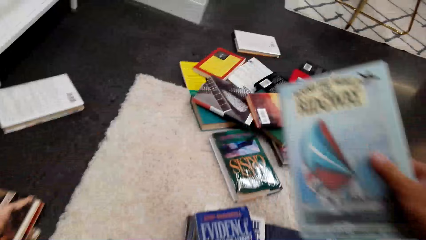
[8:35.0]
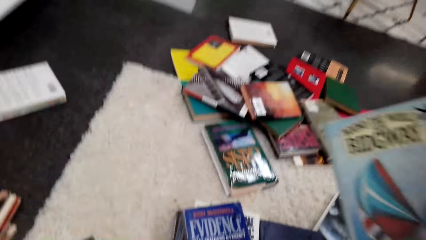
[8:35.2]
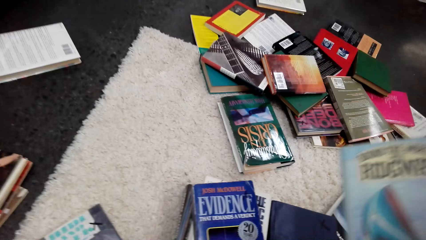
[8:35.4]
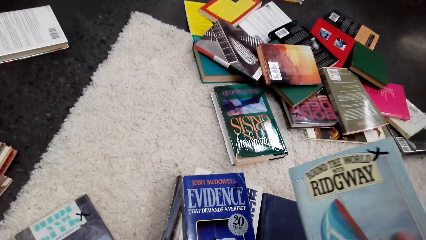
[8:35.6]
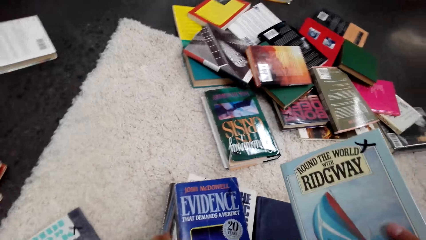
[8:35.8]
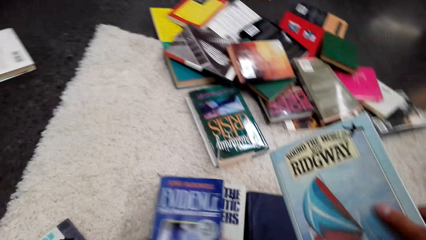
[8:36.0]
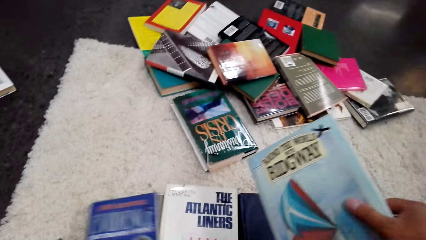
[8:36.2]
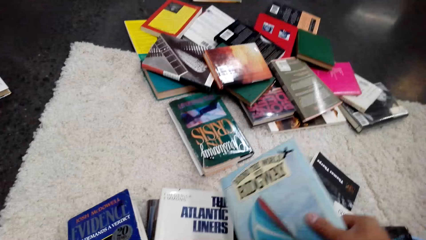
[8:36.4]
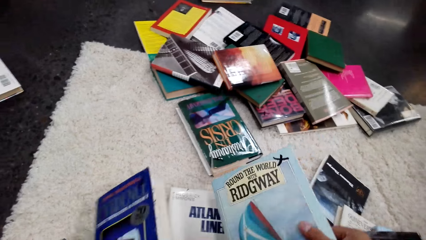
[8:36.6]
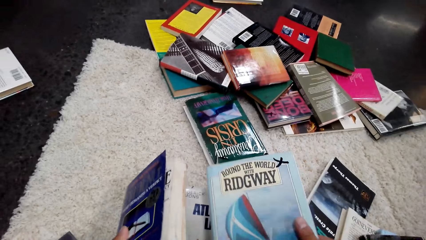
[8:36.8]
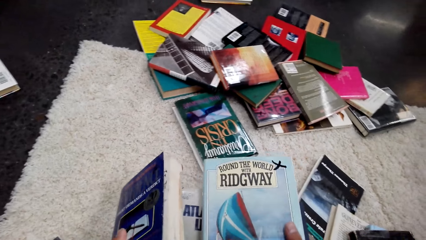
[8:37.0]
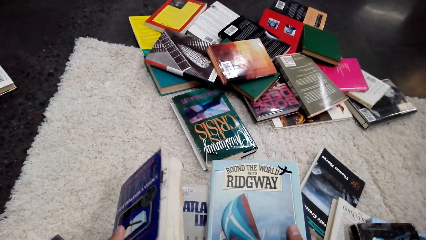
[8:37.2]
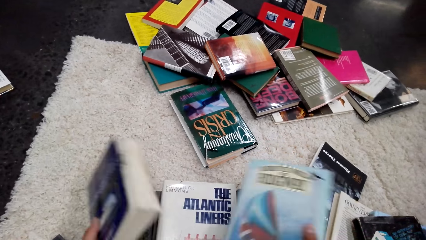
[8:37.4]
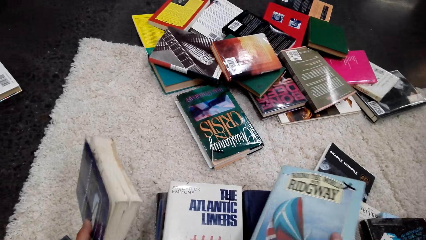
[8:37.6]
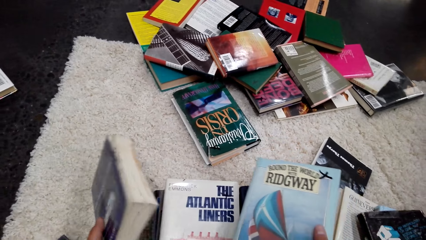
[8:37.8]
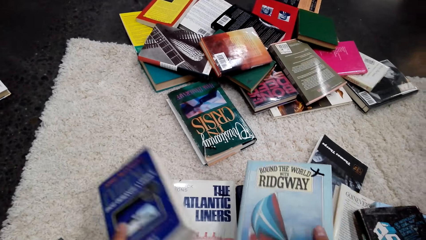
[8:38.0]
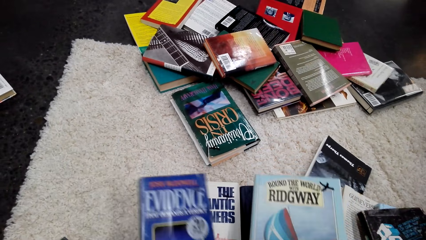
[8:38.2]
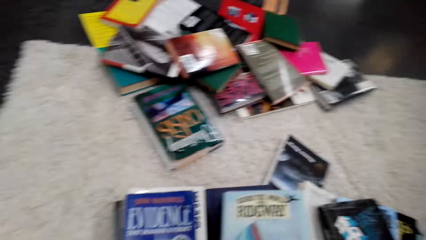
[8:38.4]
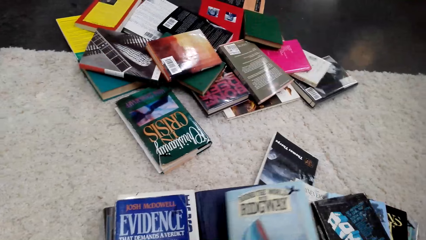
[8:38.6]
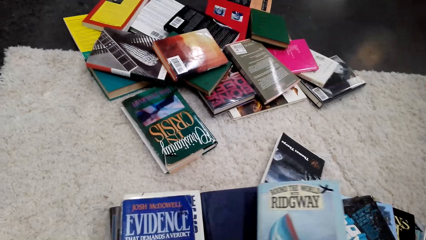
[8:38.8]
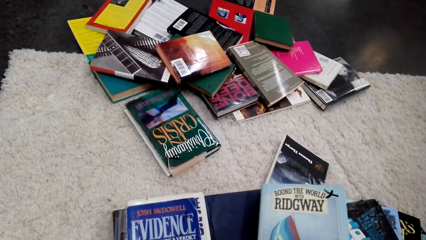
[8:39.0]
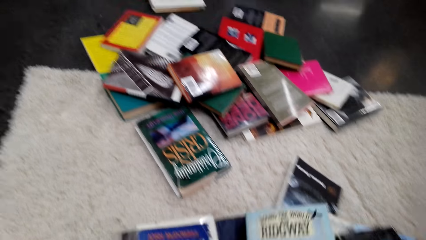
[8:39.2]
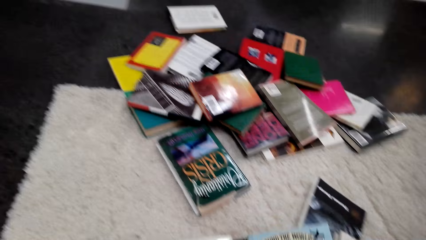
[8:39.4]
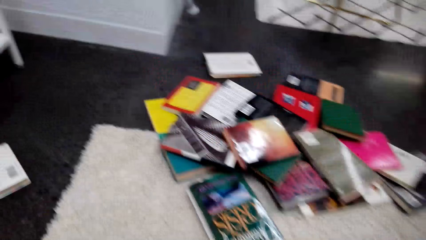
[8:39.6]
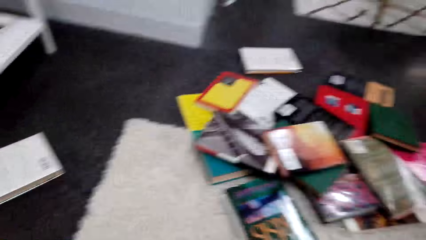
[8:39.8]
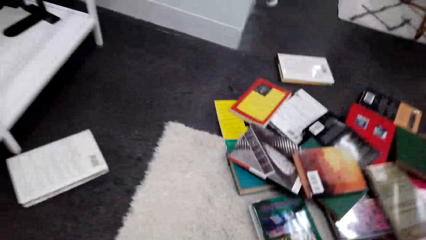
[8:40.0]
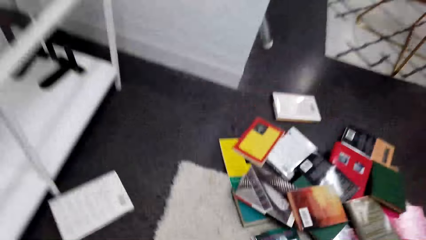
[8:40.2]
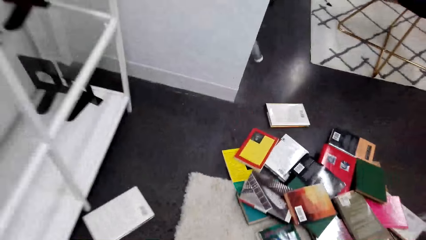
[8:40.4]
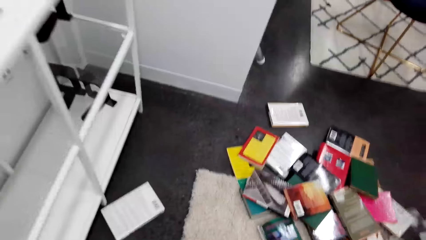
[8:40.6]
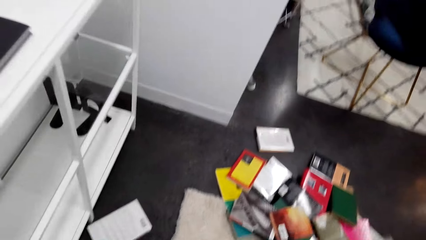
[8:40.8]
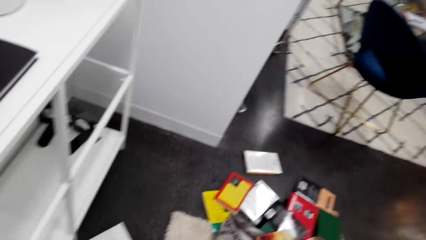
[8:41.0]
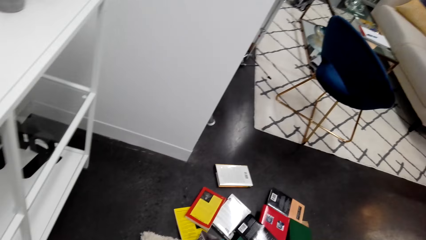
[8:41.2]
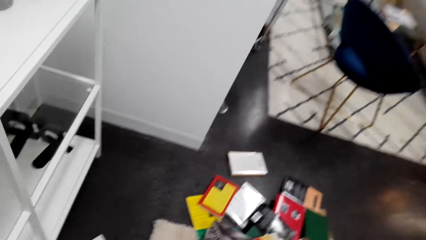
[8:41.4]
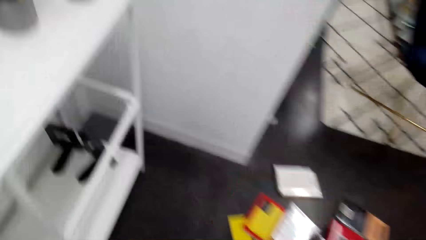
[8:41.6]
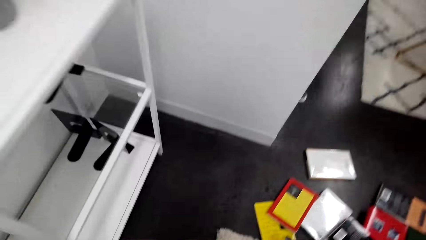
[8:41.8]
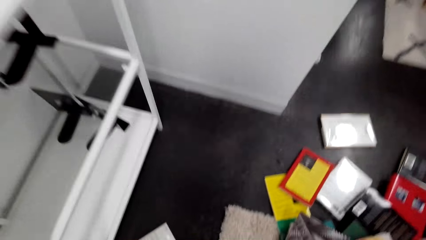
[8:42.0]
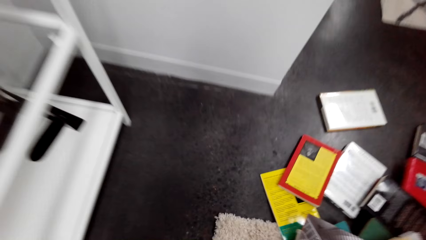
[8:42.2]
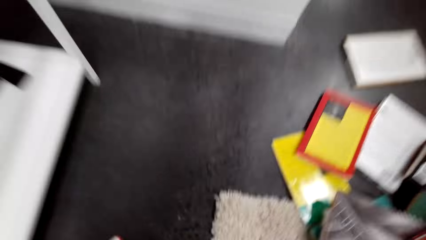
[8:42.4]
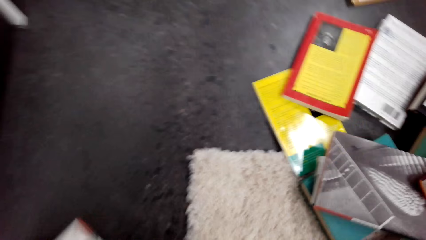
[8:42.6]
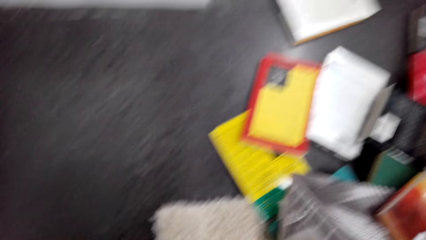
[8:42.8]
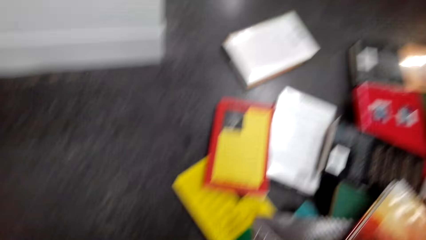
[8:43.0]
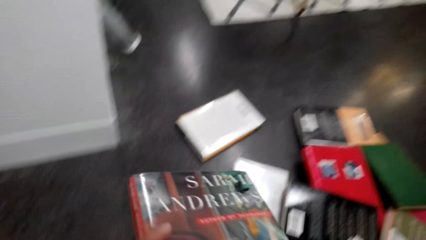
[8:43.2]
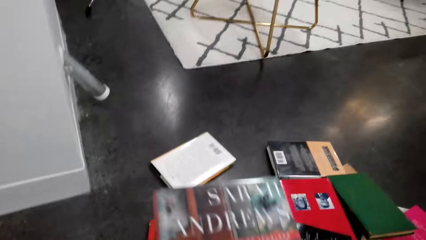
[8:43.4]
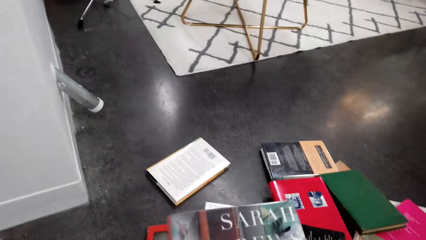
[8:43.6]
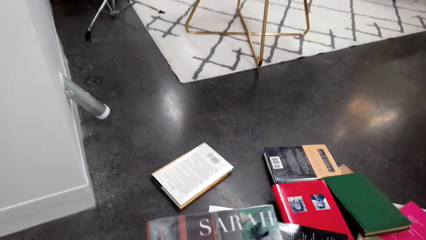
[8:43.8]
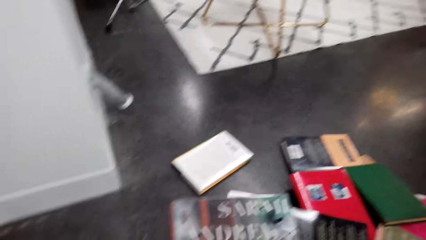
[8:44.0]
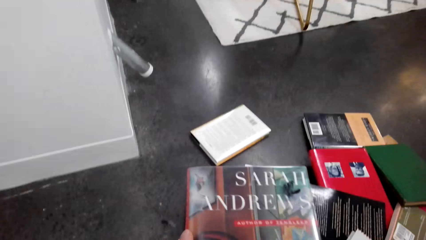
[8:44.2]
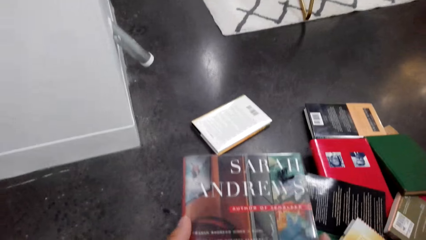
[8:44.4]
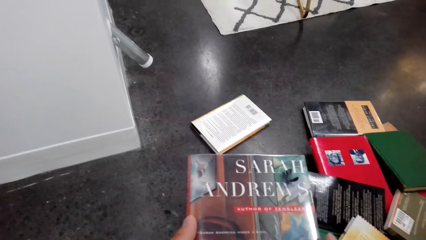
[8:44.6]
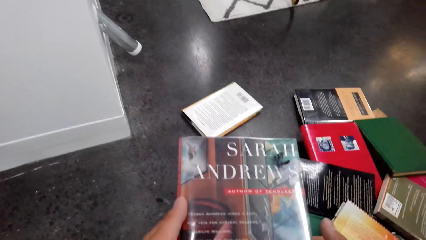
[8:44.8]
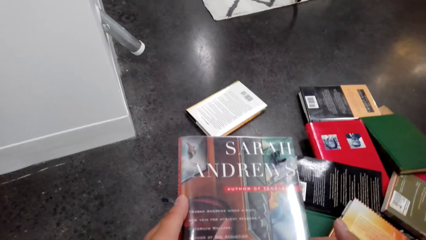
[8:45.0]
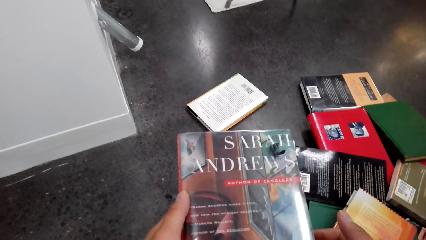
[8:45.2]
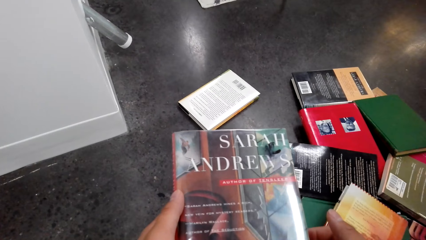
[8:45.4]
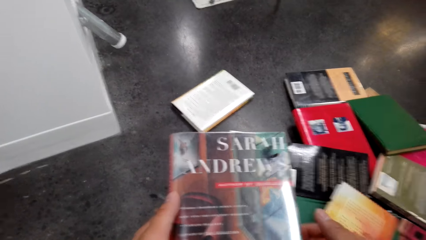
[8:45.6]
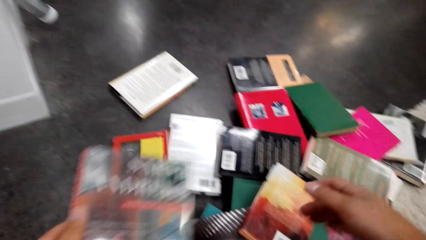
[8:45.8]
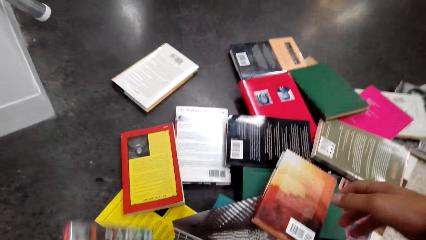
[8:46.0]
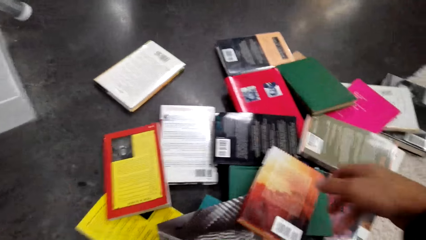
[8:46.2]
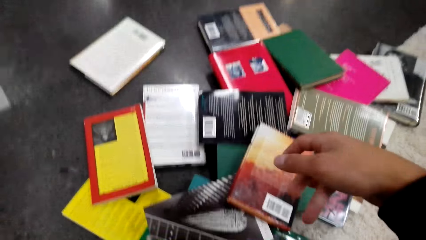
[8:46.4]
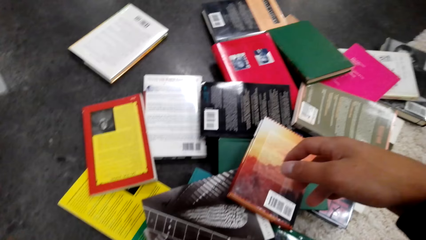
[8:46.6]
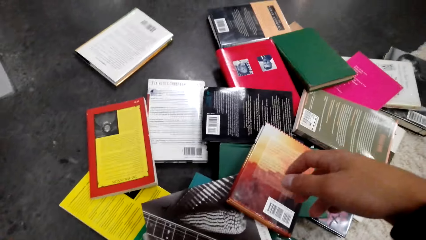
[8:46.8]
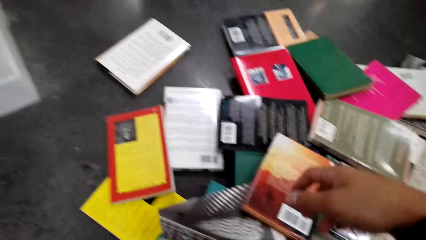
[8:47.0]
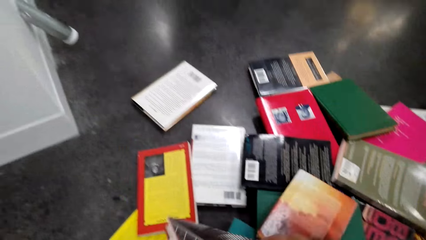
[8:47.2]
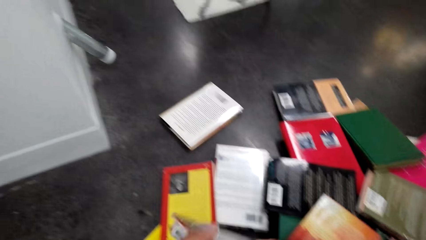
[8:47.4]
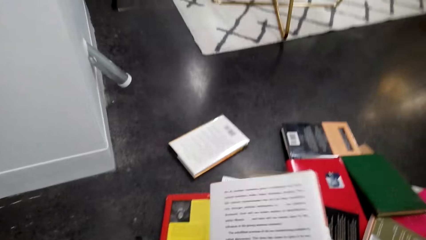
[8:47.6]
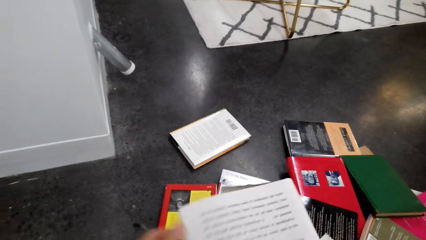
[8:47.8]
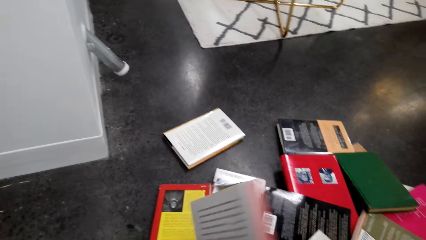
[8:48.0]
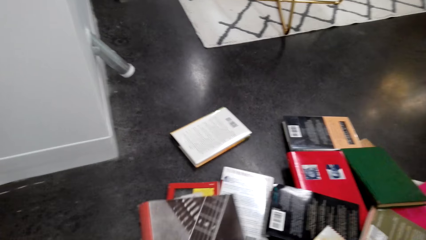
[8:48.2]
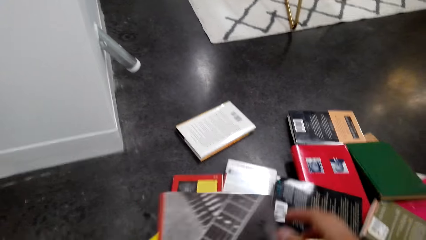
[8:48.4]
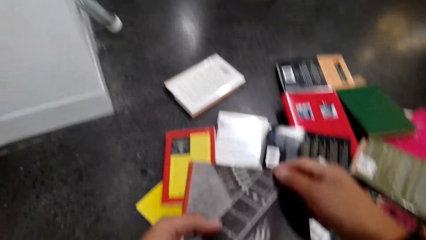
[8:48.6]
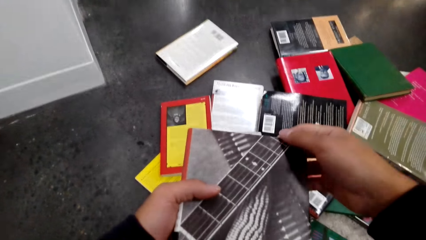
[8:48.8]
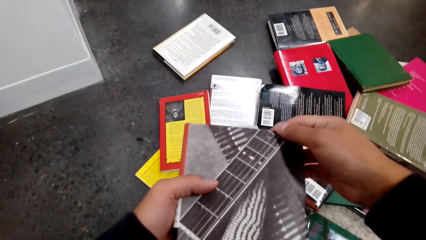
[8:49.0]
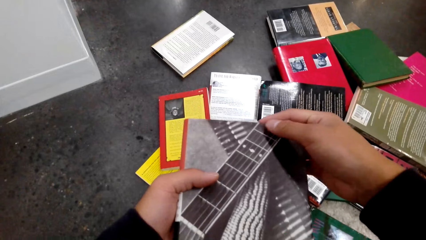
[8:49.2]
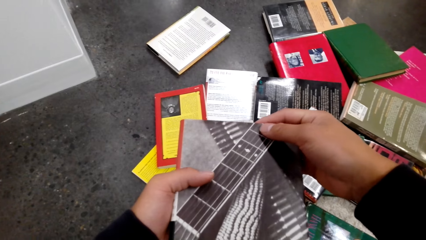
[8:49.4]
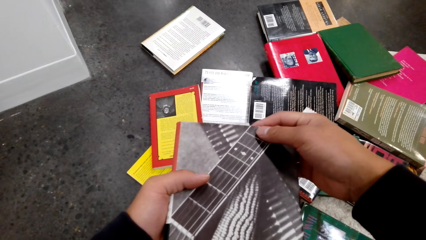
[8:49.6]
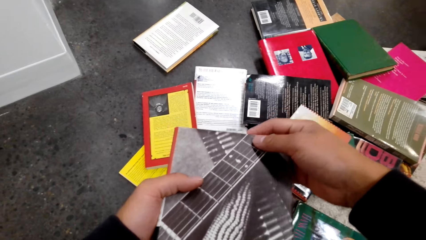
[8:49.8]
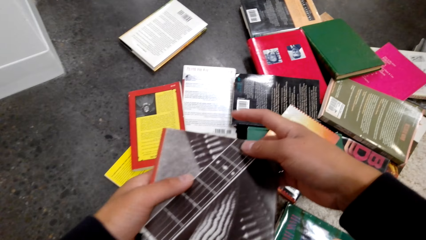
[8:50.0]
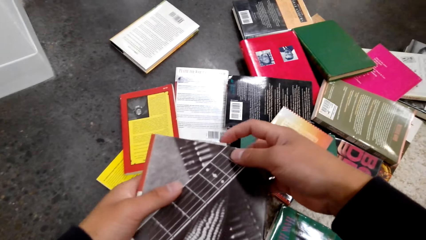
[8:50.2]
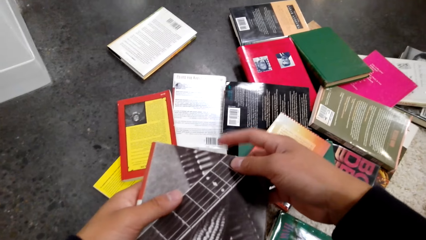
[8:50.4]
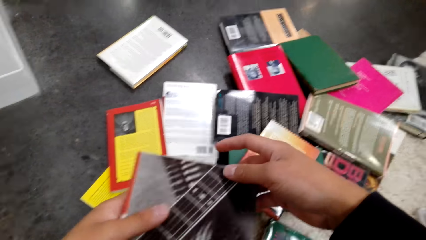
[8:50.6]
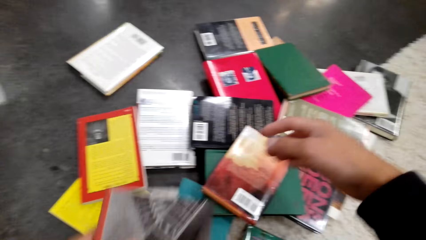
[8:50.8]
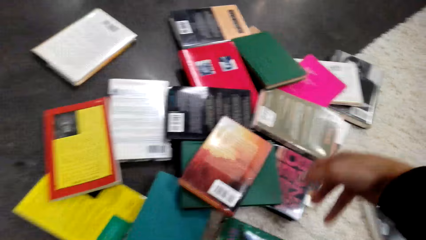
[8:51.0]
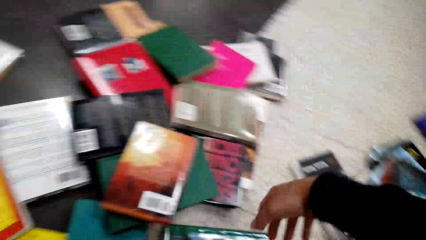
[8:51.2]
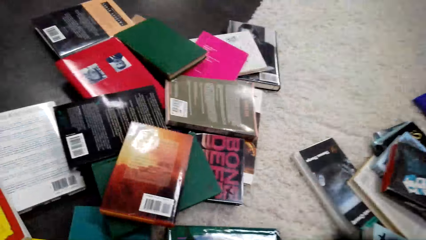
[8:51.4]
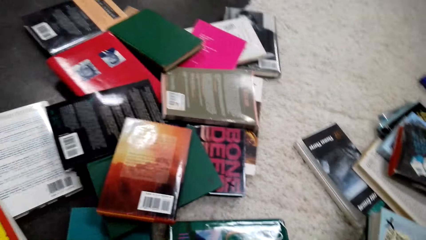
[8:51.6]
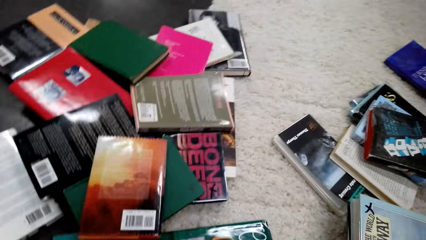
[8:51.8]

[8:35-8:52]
The camera wearer picks up a book. They put down a book. They pick up a book. They hold a book with hands. They put down a book. They pick up a book.
